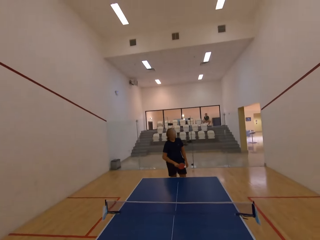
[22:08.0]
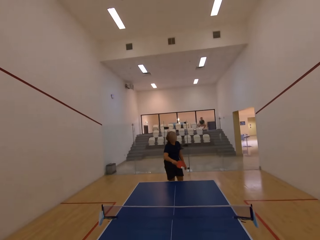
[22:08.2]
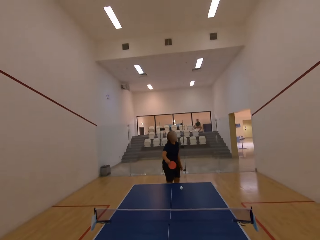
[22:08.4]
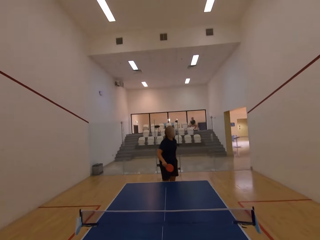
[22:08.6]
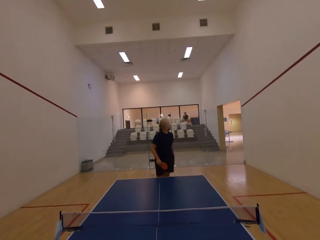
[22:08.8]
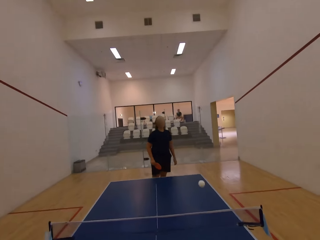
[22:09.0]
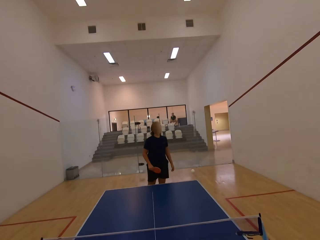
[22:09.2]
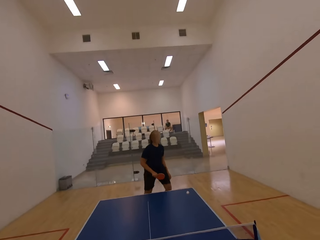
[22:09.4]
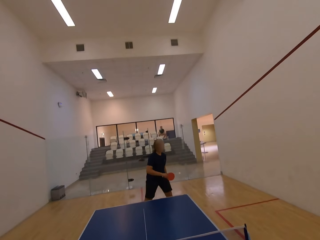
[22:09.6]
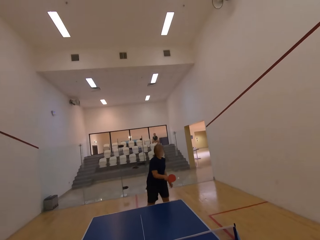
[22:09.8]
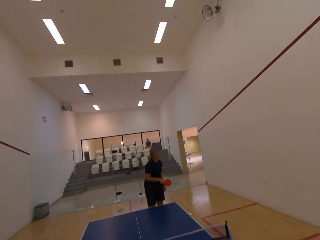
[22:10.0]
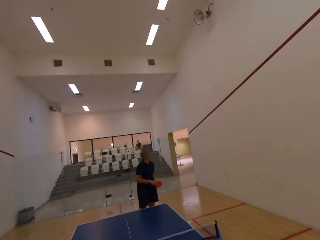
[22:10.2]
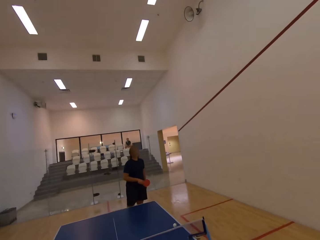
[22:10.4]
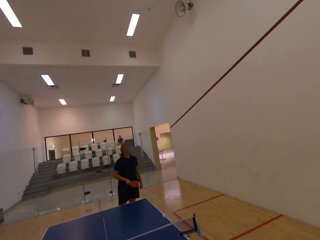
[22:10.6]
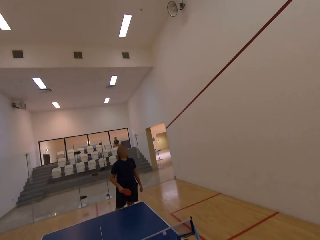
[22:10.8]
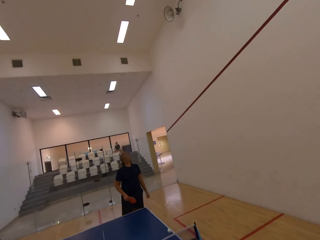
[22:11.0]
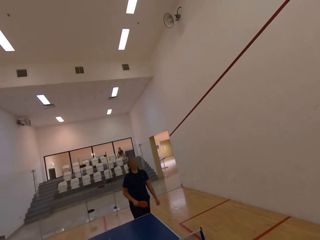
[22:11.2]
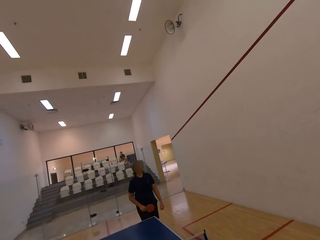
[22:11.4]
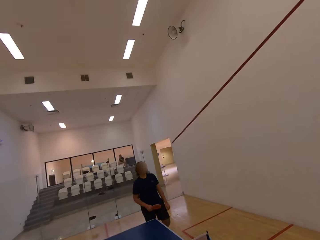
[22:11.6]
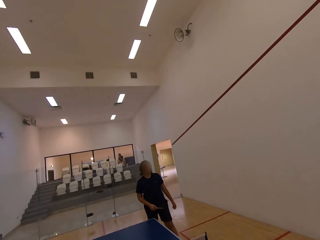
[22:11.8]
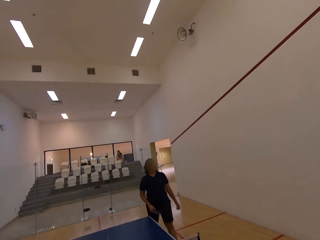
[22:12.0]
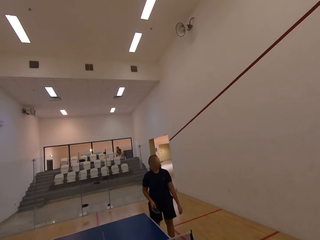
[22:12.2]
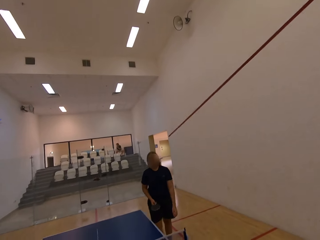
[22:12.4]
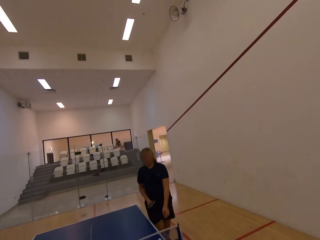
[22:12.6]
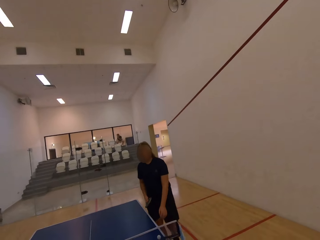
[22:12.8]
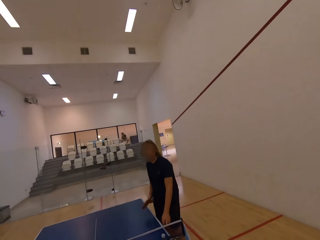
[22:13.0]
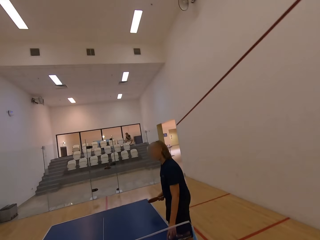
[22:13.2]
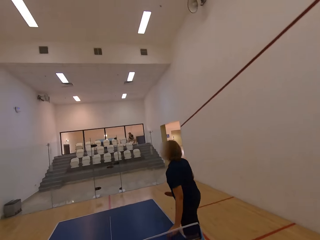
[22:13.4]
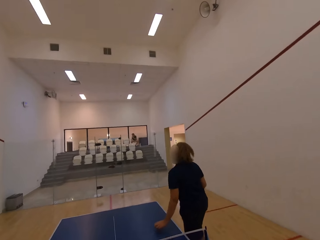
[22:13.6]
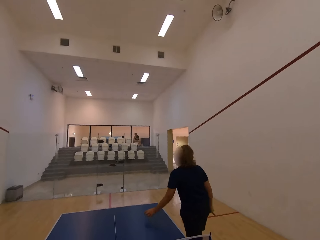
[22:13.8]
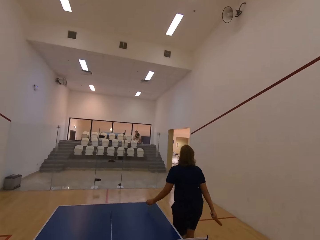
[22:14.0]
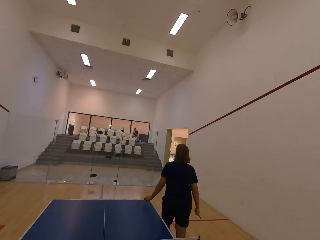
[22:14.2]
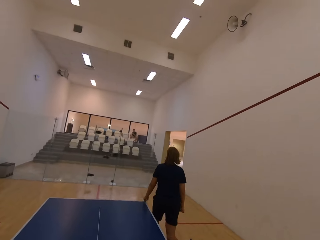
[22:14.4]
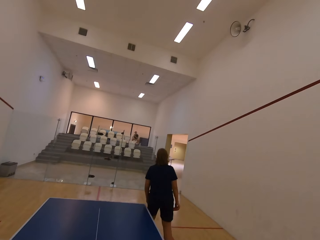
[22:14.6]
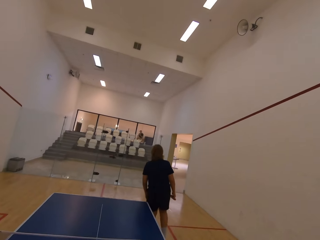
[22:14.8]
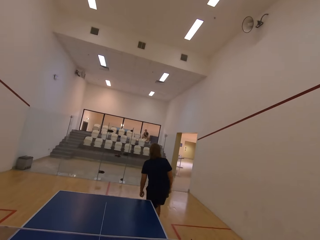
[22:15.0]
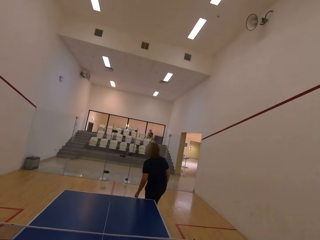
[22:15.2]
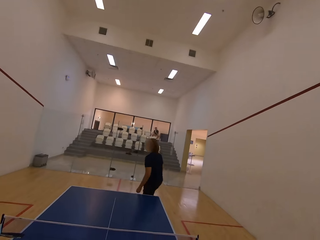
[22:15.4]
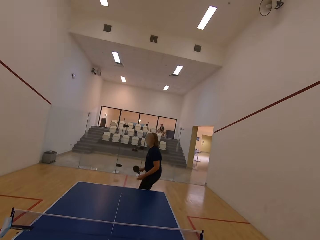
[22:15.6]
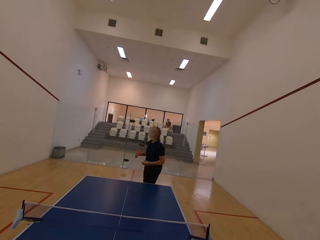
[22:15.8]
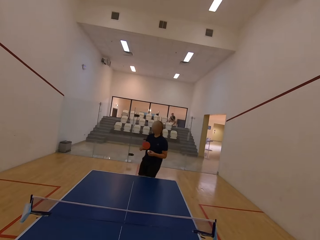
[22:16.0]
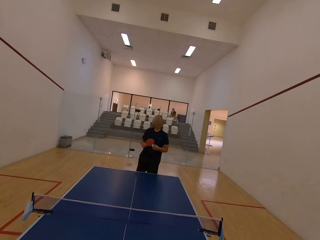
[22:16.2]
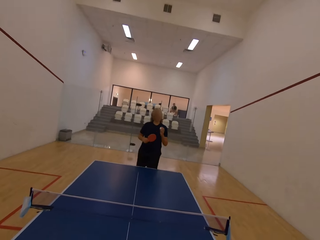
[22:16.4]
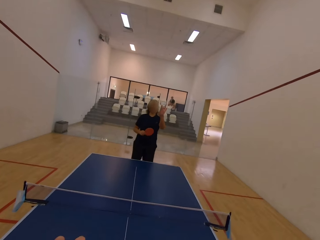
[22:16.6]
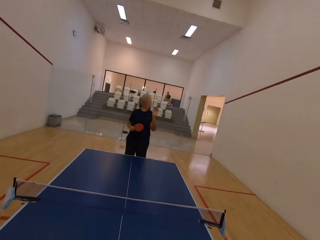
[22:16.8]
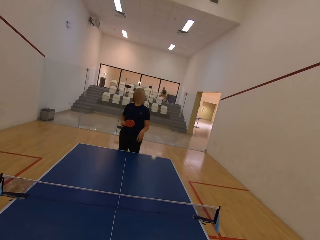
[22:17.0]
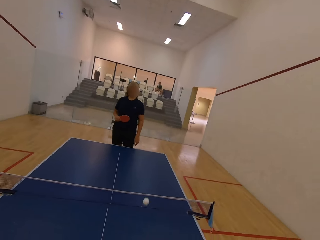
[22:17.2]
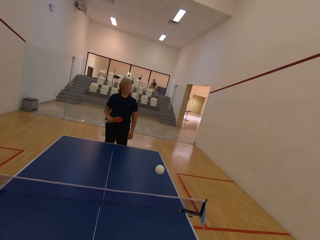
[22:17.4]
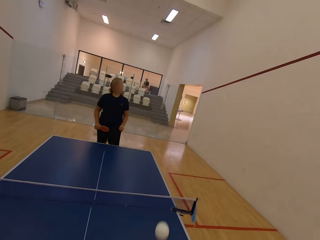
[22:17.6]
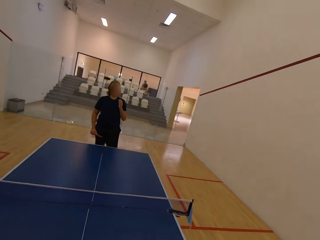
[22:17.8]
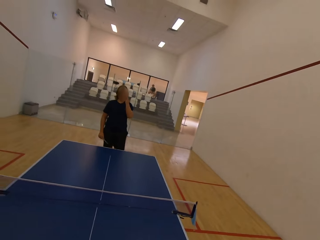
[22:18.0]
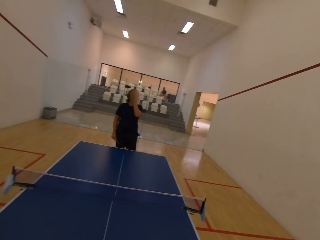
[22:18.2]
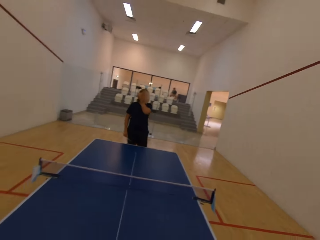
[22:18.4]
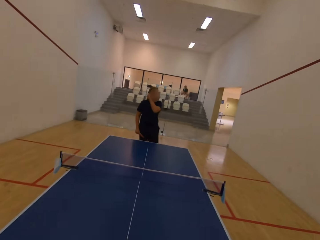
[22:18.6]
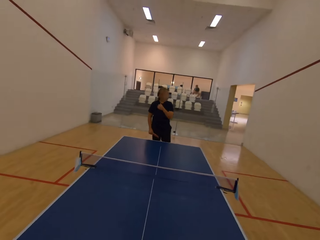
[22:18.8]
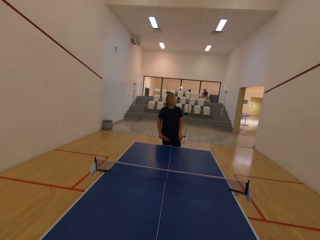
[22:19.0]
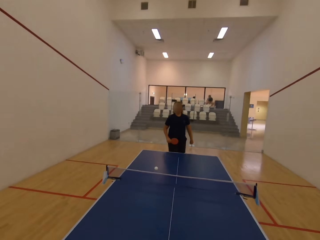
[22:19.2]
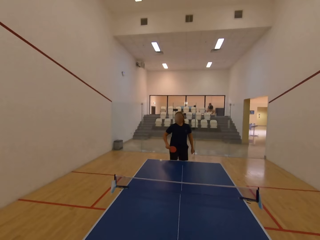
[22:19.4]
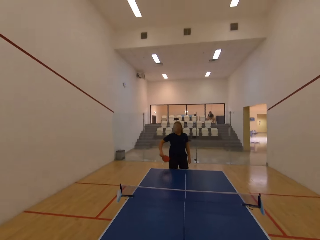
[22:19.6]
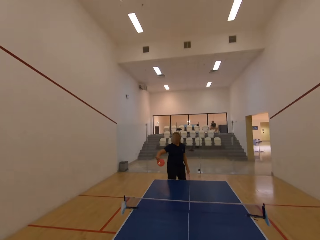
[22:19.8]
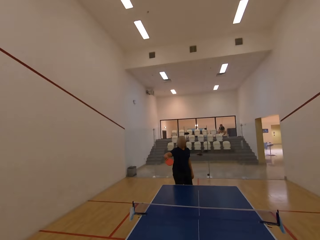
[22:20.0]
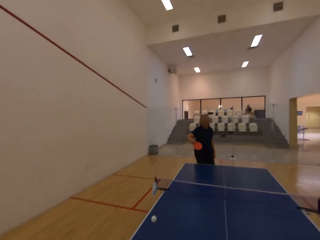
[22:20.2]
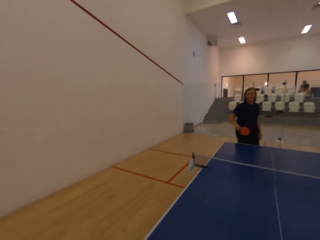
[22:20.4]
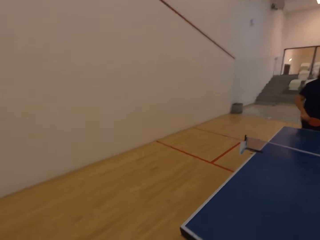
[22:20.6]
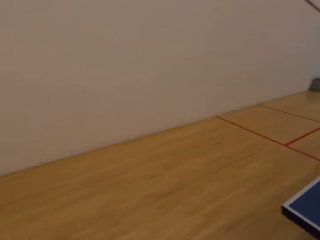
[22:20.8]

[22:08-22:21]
The camera wearer serves a tennis ball in the room. They play table tennis in the room with a man. The man walks towards the camera wearer. The man picks up the tennis ball on the table tennis board. The man walks away from the camera wearer. The man throws the tennis ball on the table tennis board at the camera wearer. The camera wearer stares at the man. They serve the tennis ball in the room. They play ping pong with the man.

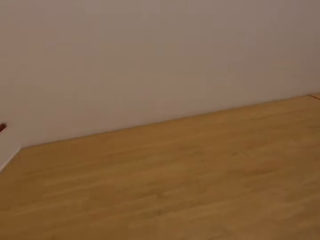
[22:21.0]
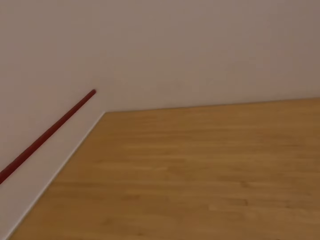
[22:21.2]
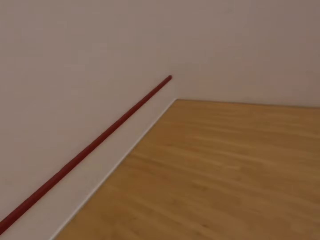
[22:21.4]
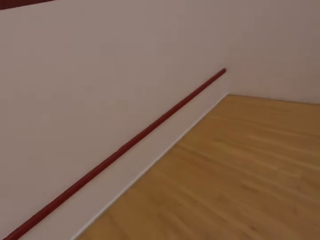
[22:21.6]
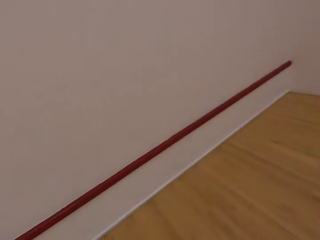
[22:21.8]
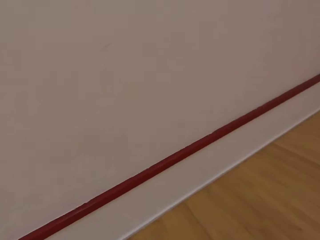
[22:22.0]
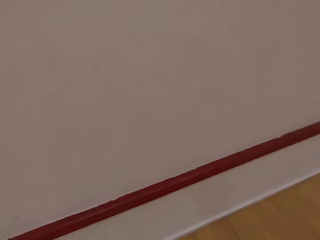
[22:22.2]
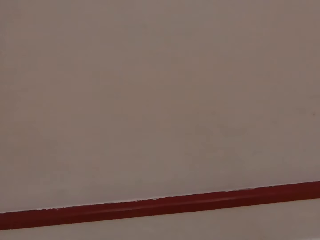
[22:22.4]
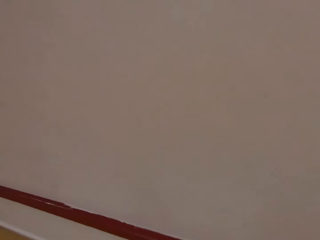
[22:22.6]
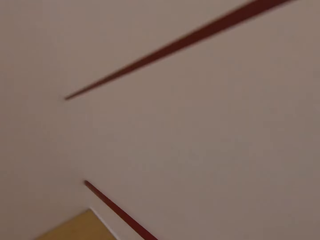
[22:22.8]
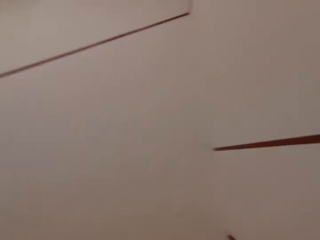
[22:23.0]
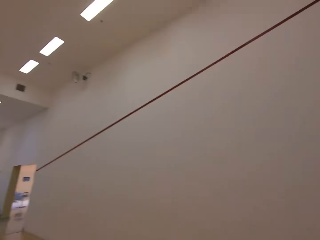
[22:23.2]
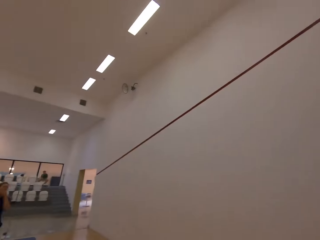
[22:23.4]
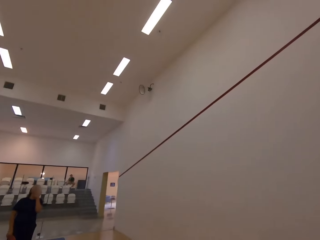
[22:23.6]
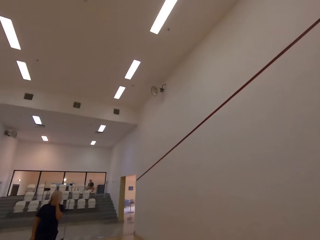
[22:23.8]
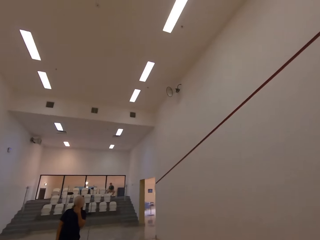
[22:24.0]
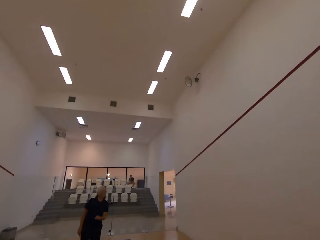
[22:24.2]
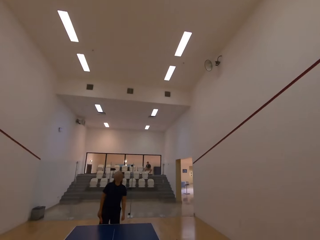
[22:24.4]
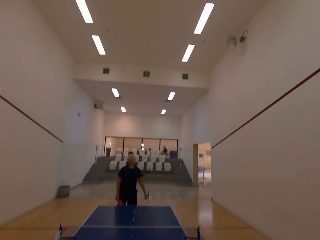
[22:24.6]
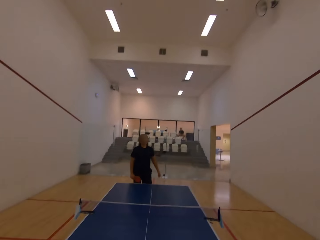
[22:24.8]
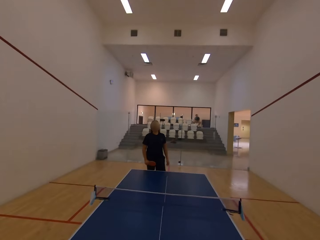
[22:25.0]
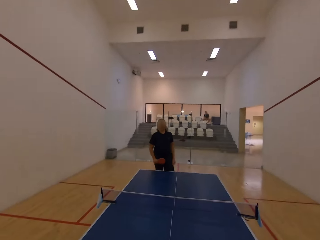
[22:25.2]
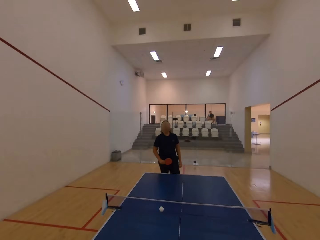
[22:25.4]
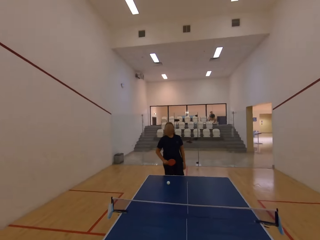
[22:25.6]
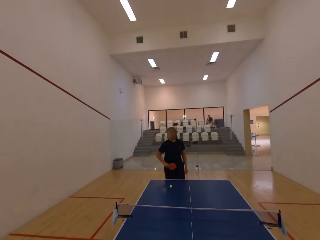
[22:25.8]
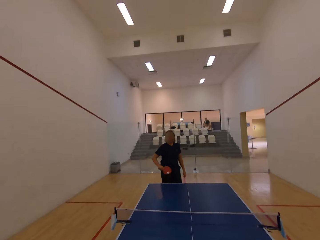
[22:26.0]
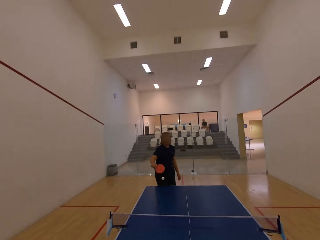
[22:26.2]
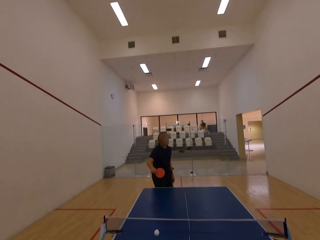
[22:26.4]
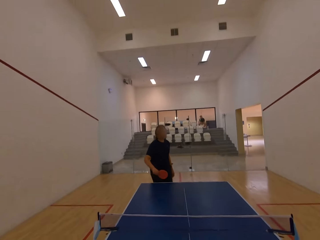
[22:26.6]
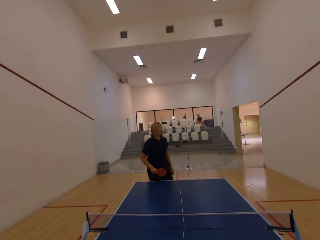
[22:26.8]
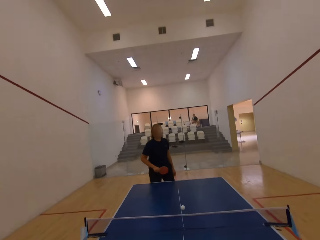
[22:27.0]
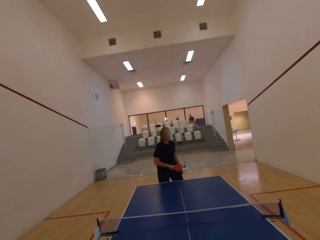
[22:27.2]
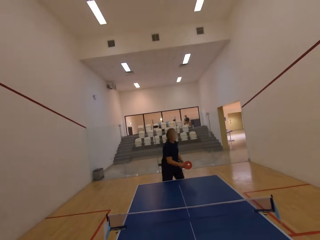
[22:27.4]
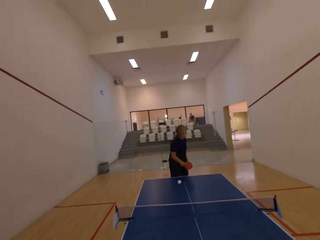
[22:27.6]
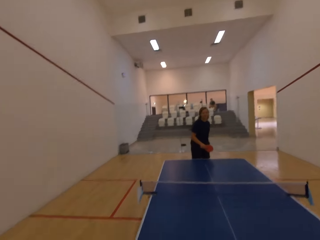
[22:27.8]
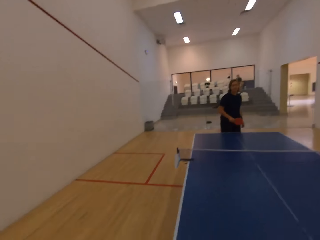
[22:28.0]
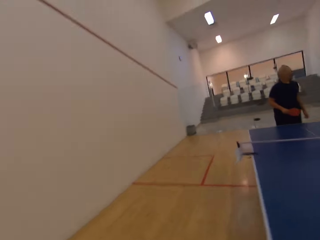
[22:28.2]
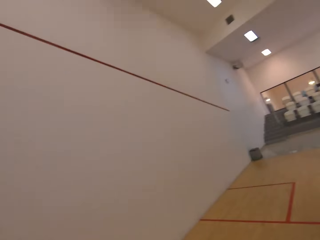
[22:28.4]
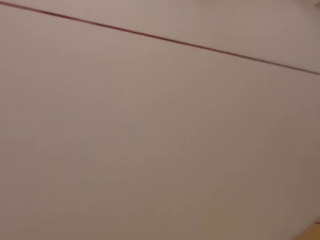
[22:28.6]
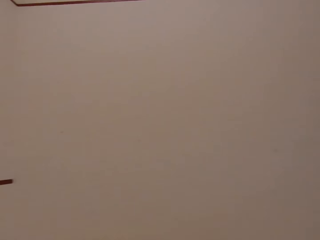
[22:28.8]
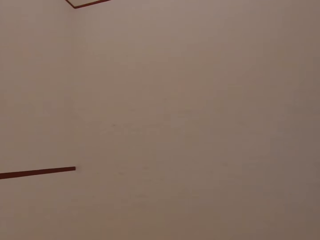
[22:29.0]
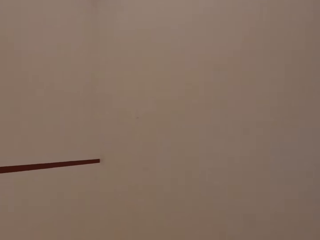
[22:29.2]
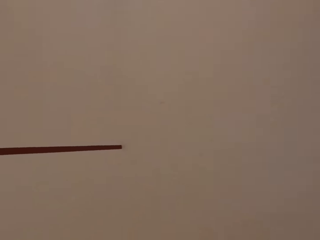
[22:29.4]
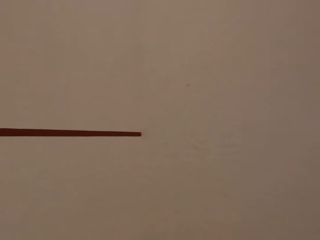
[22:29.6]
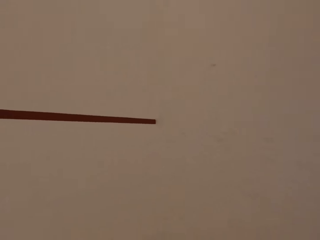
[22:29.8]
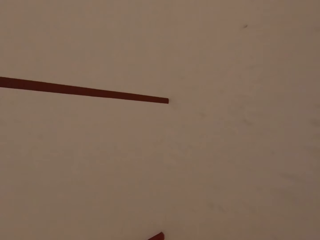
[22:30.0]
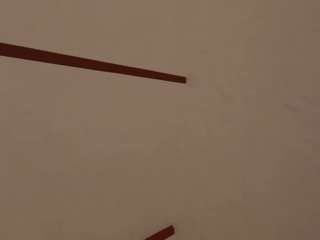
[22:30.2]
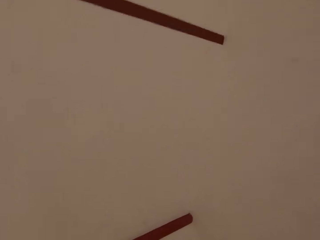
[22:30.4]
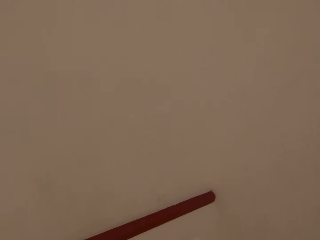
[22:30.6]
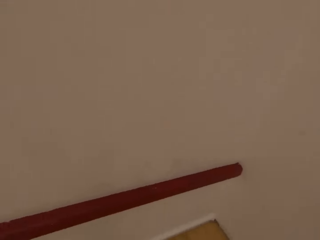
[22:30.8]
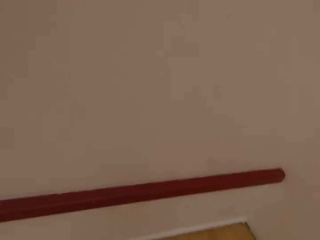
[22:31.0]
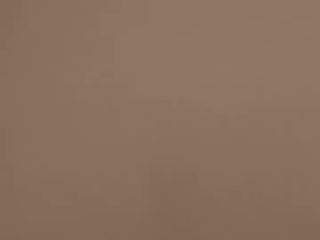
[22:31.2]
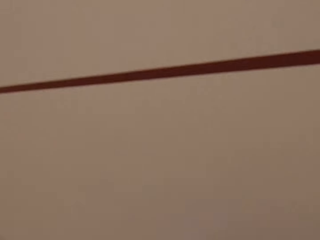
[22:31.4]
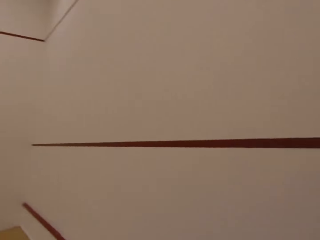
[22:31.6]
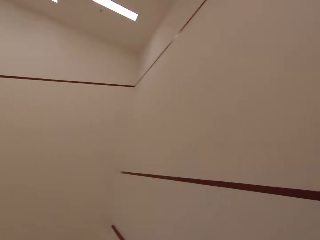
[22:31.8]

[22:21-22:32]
The camera wearer walks towards the wall. They walk around the room. They walk towards the table. They serve a tennis ball in the room. A man plays table tennis with the camera wearer in the room. The camera wearer walks towards the wall. They walk around the room.
